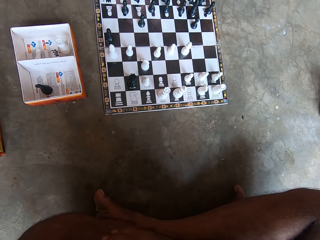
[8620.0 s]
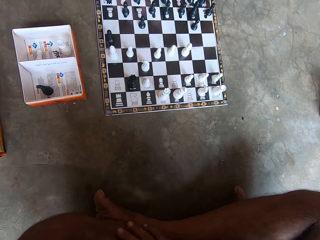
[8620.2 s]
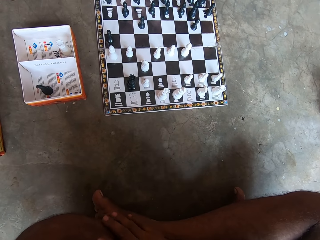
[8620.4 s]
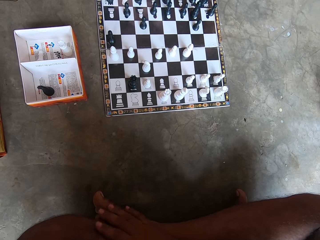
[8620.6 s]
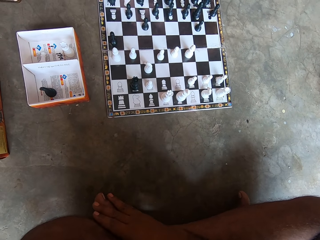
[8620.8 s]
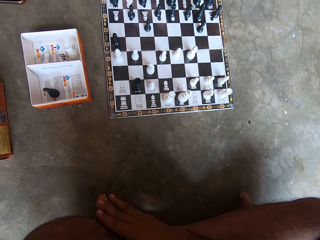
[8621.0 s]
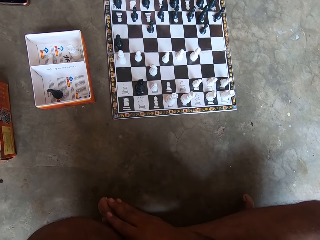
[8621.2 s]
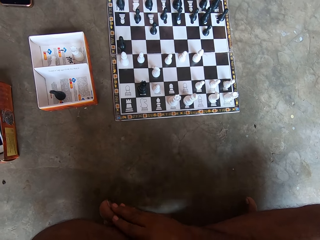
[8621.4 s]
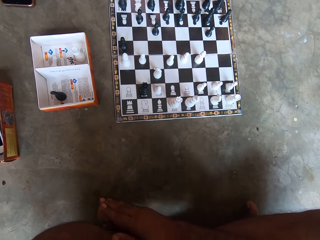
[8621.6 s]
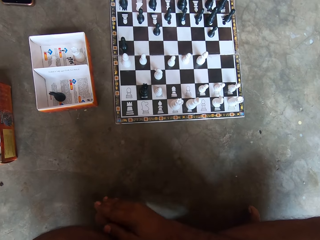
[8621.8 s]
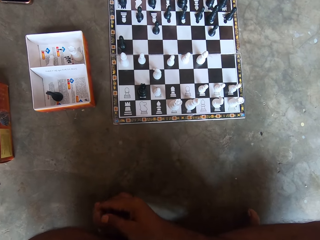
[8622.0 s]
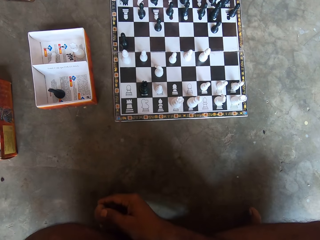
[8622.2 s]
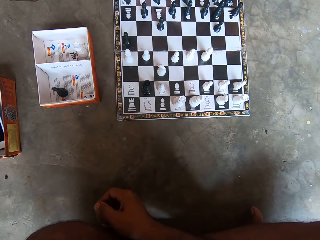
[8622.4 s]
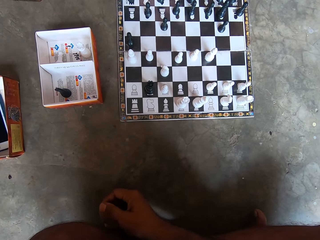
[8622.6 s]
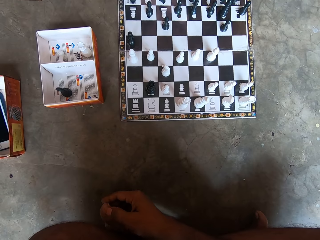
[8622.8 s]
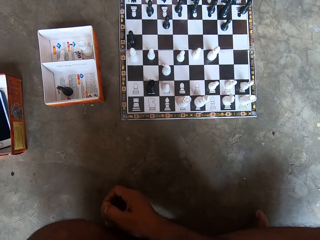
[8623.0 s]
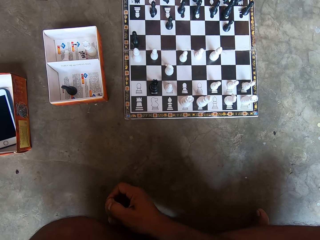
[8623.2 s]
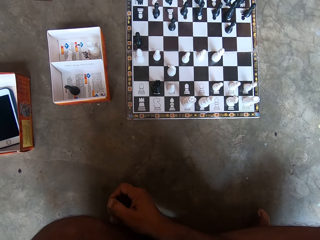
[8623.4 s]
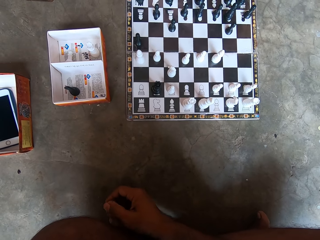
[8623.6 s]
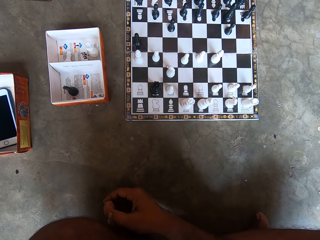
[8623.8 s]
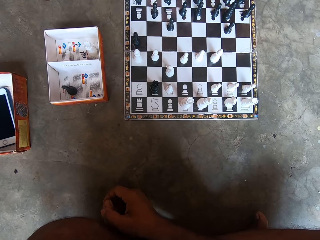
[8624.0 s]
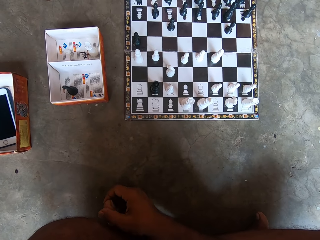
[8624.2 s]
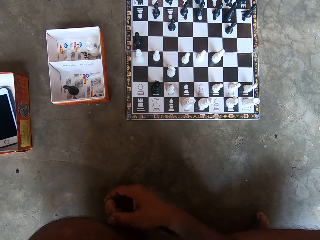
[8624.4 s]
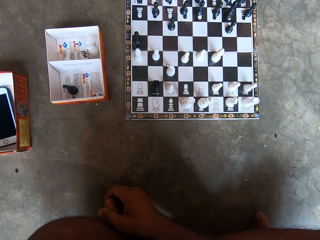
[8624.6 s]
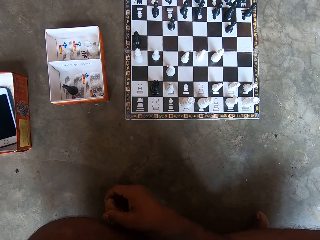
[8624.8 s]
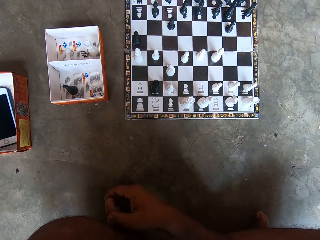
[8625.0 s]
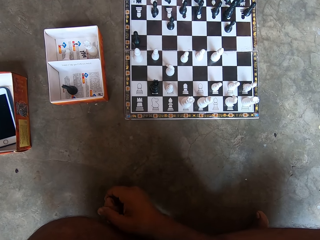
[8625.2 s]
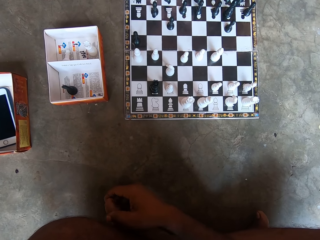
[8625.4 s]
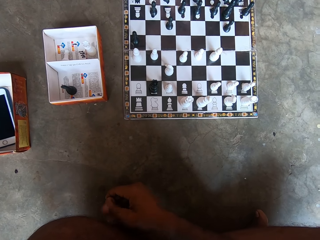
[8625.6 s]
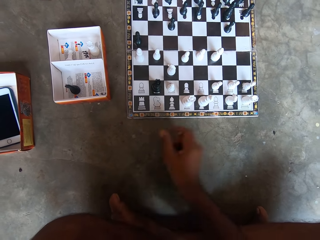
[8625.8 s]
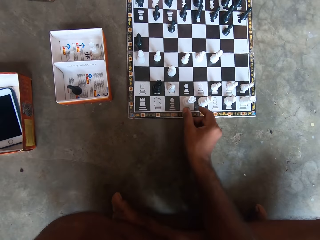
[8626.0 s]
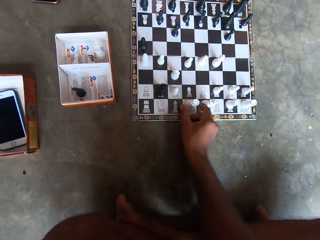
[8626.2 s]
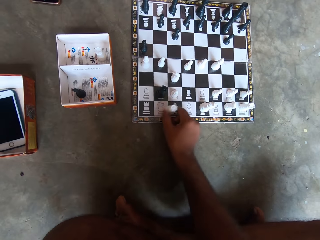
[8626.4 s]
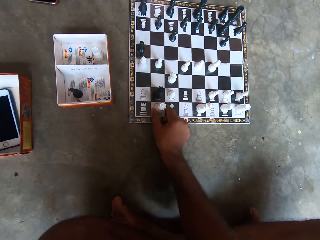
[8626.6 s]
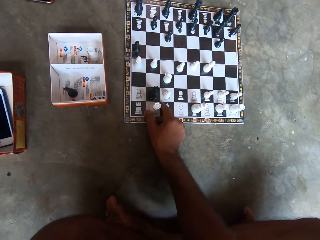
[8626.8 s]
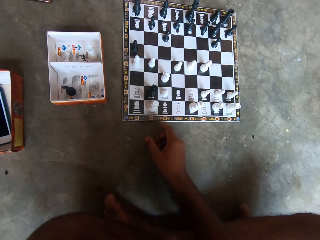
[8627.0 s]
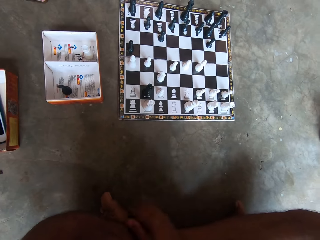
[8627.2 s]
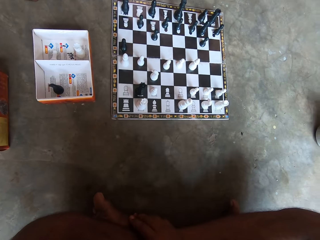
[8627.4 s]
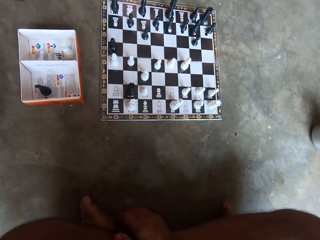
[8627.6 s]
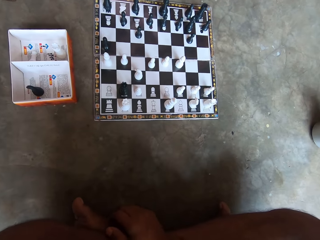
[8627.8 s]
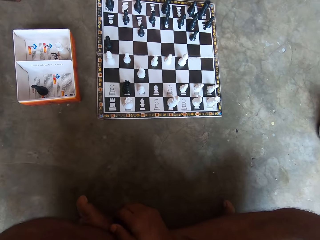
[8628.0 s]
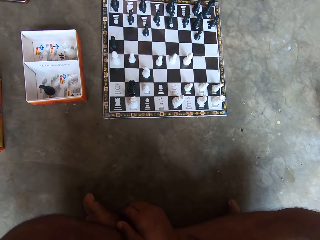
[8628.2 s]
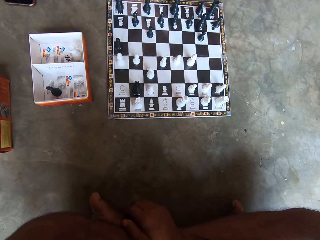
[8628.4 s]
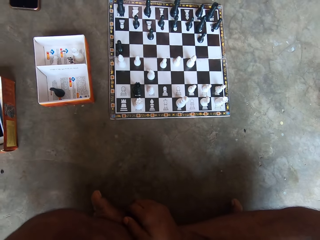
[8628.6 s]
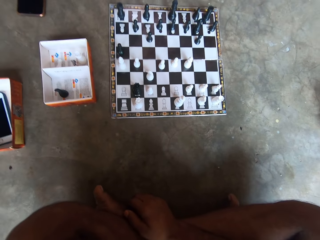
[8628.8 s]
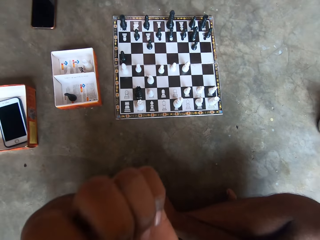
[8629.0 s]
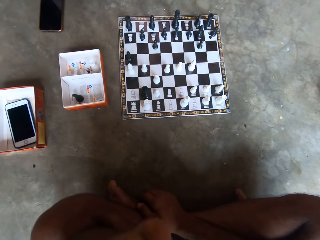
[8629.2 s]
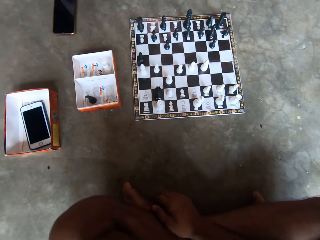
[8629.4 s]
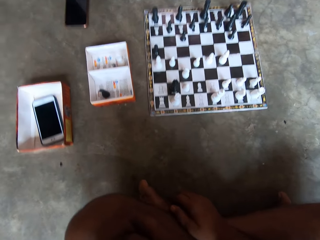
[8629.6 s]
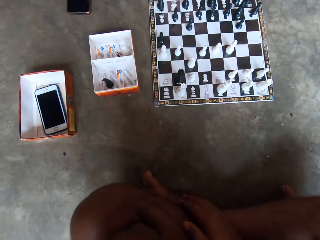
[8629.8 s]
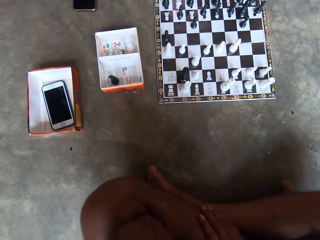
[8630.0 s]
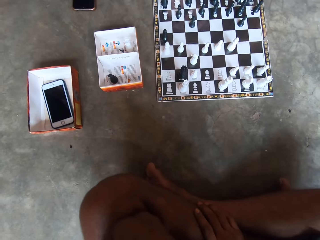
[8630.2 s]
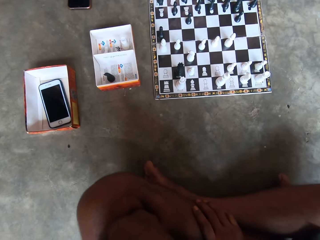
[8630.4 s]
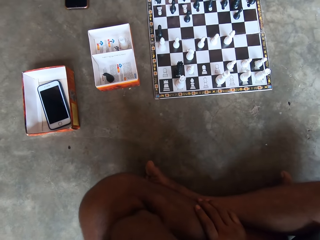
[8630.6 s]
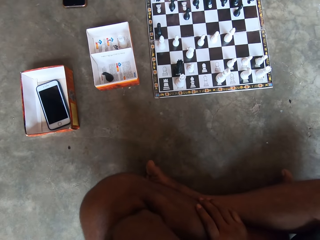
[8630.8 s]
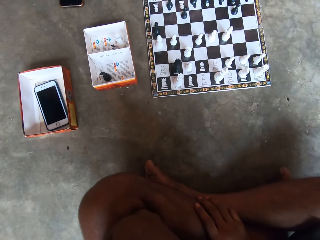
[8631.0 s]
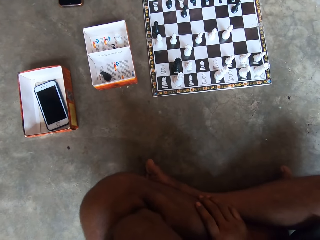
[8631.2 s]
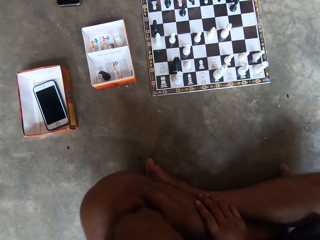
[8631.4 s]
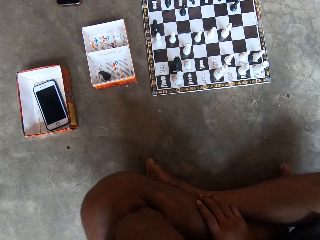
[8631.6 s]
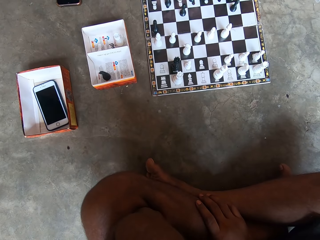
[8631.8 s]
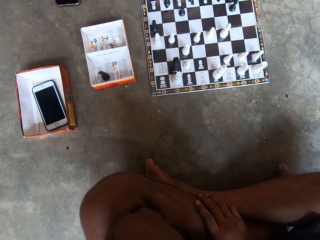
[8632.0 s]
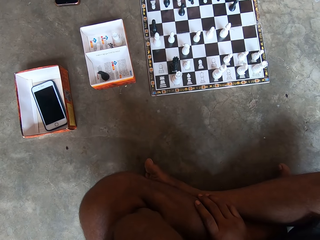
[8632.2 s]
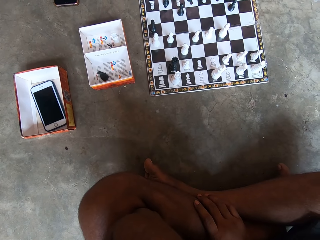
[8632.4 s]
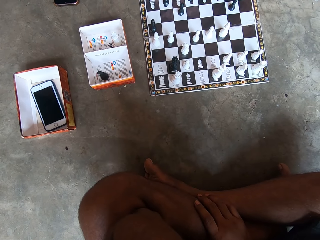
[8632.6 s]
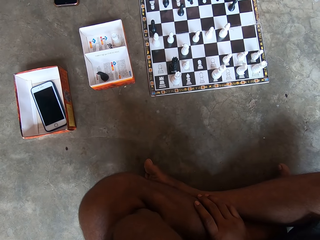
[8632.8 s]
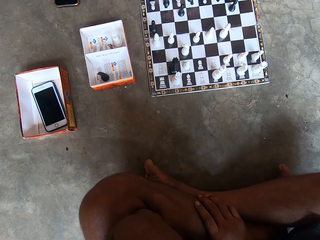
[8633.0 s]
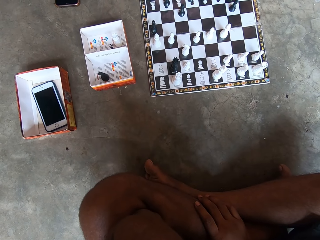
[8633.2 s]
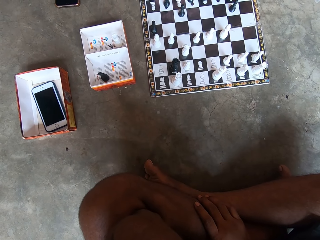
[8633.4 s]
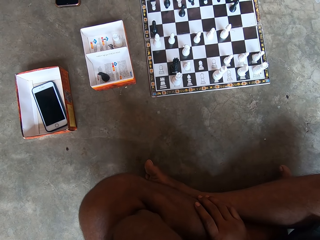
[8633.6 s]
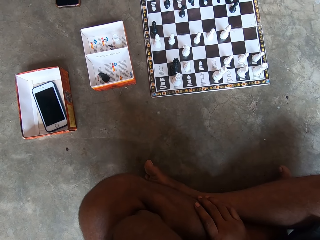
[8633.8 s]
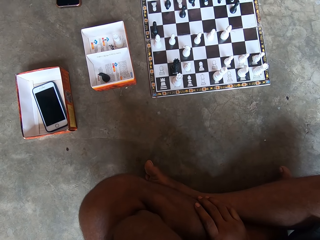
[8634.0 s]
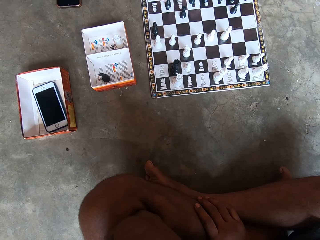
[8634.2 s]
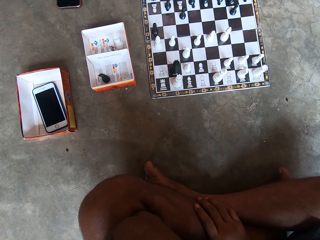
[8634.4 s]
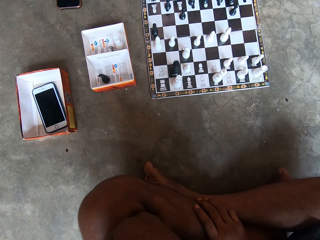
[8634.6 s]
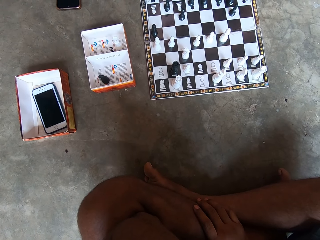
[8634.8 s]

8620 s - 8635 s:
The camera wearer touches his feet. He moves a white piece on the chess board on the floor. He touches something. He looks at the chess game with a man.

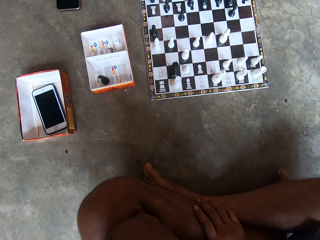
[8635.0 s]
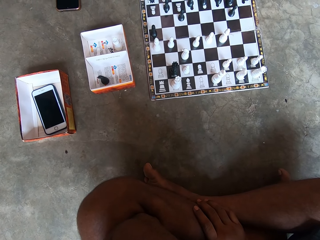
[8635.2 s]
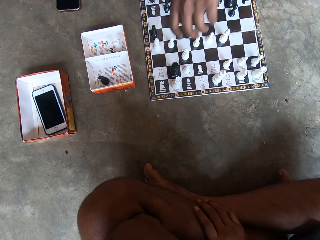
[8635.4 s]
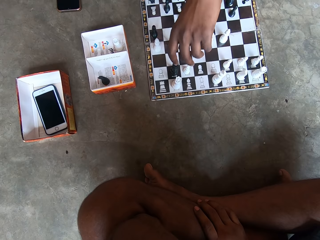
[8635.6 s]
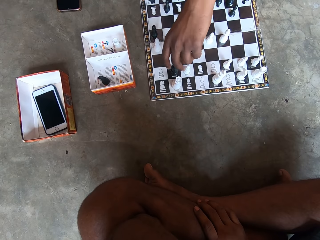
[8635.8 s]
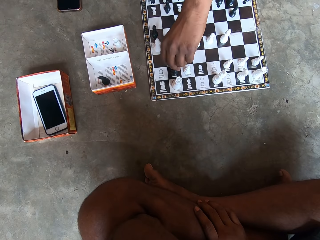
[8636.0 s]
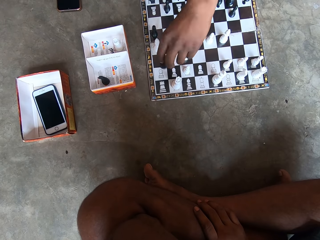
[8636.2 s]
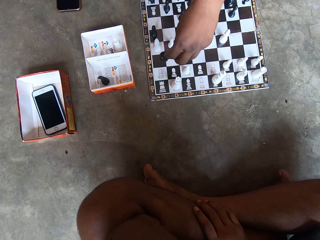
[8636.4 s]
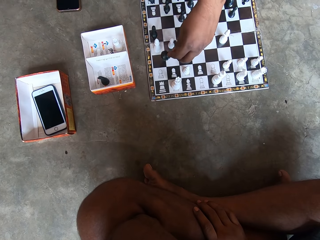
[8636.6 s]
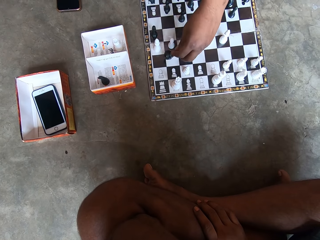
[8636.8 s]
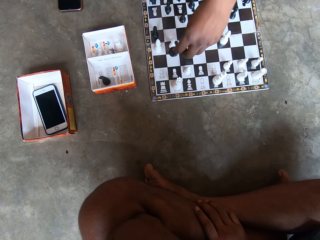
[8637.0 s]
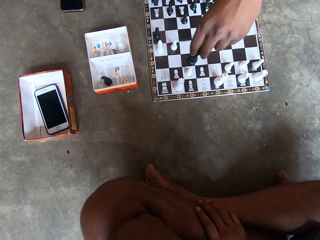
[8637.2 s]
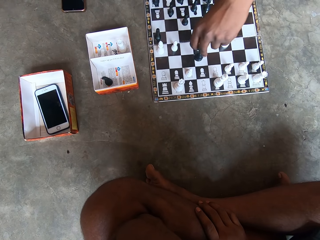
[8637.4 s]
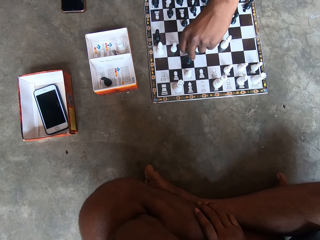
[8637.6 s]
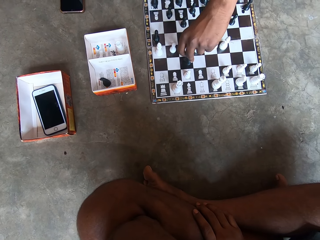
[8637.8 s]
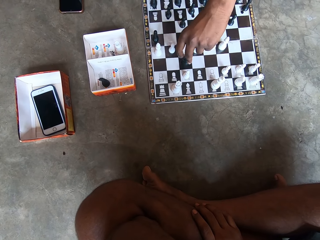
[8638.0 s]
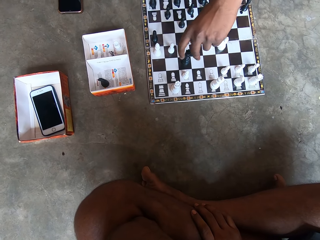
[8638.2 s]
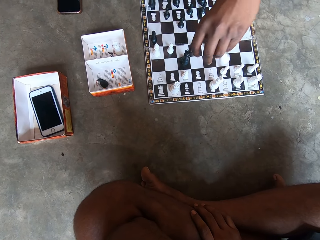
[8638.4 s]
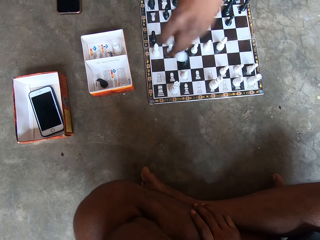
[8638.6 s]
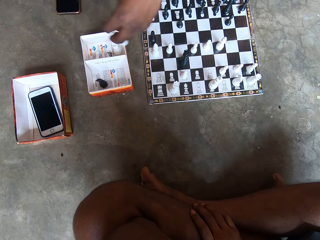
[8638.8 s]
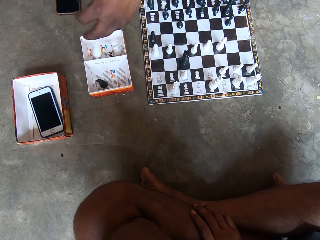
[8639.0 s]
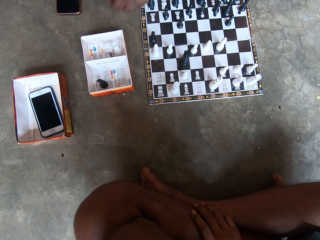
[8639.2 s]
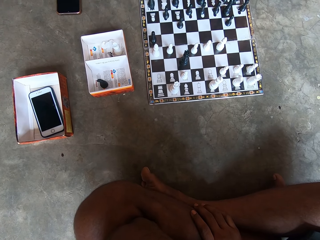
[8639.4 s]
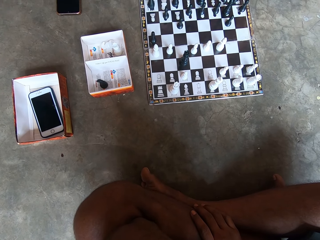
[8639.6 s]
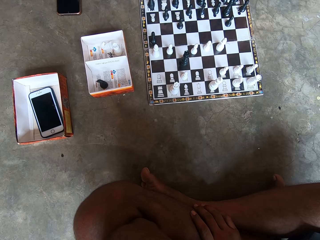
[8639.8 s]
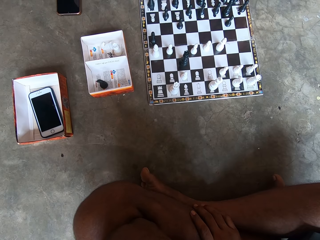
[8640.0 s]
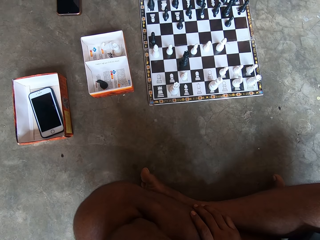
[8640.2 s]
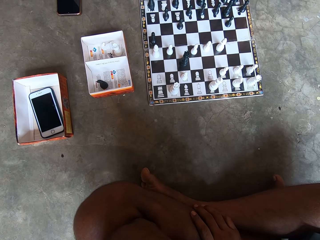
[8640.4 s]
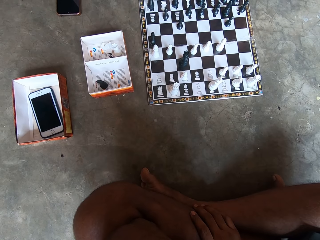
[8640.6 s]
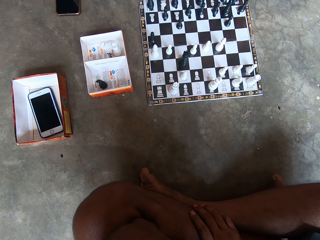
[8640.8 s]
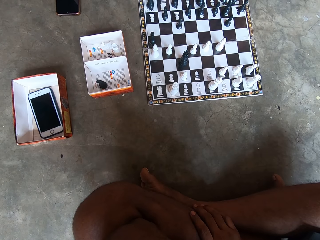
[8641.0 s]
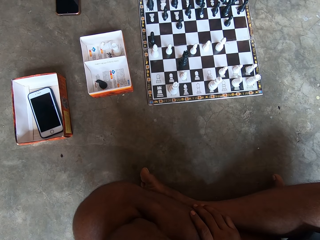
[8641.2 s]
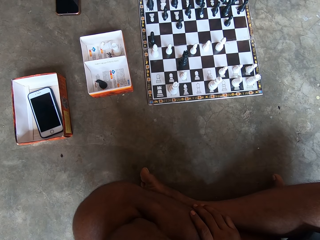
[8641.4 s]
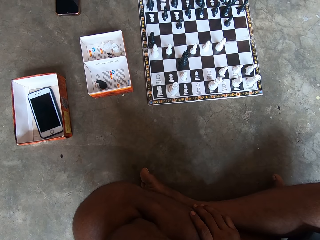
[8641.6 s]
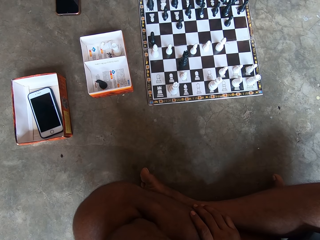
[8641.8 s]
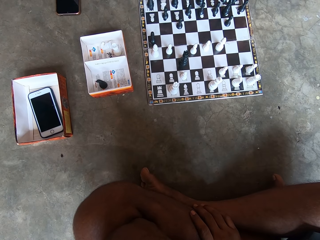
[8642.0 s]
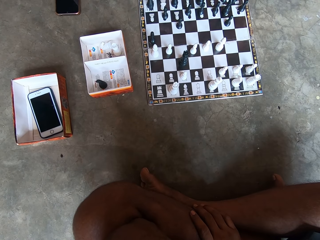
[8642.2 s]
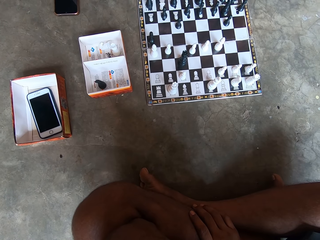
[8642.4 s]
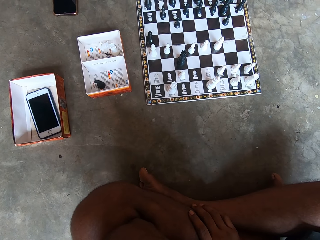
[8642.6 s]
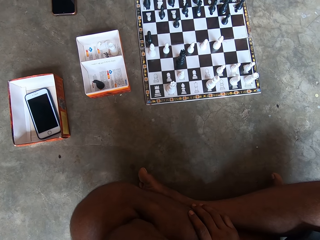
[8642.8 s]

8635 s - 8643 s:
A man moves a black piece on the chess board on the floor. The man picks up a white piece from the chess board on the floor. The man drops the white piece into a carton by the chess board.
